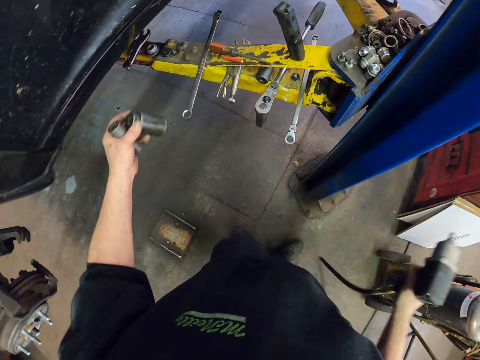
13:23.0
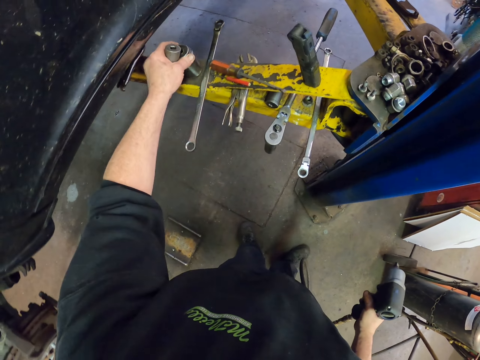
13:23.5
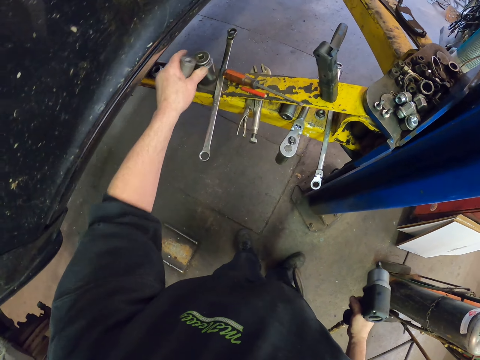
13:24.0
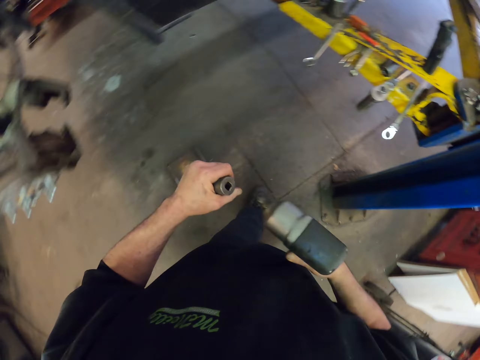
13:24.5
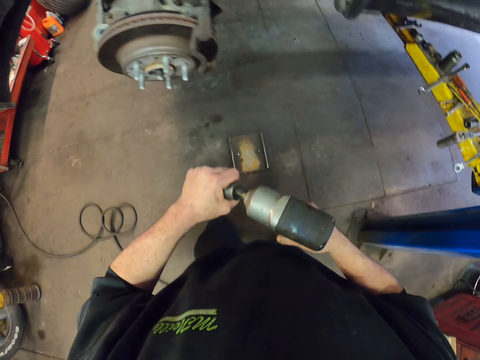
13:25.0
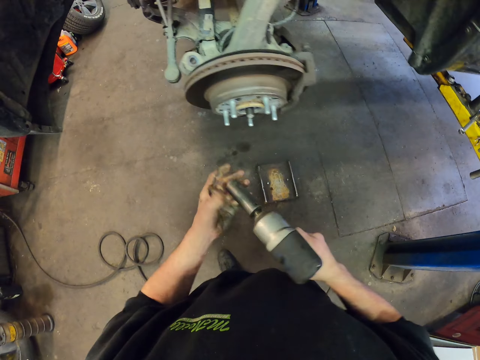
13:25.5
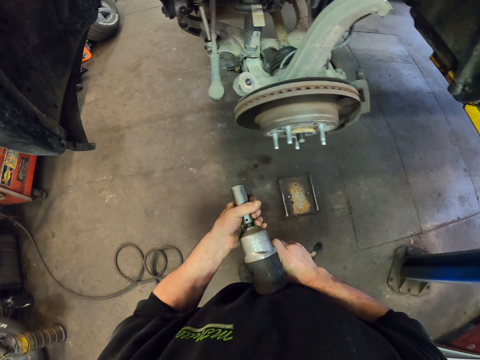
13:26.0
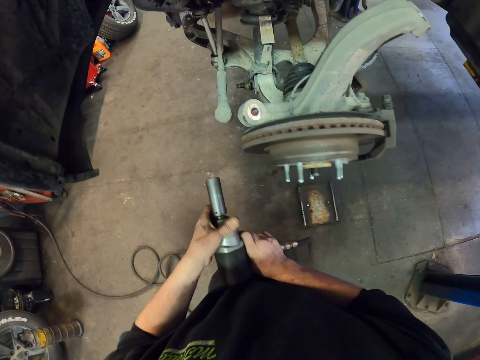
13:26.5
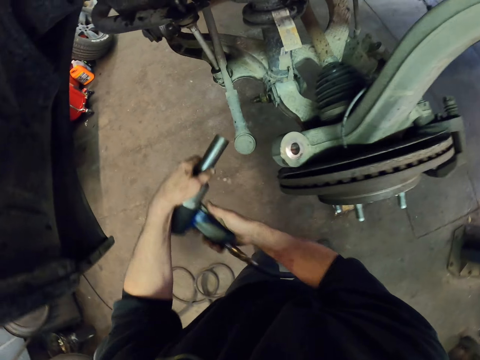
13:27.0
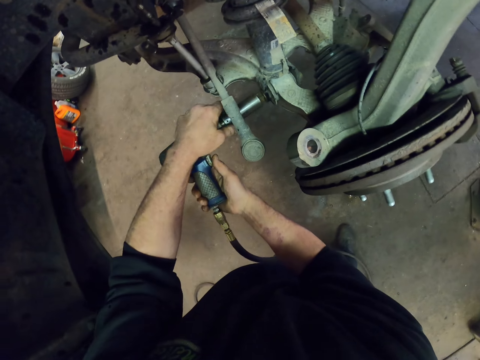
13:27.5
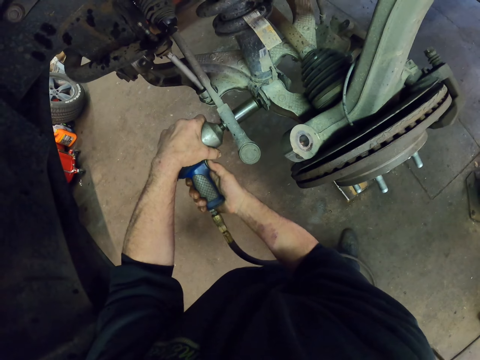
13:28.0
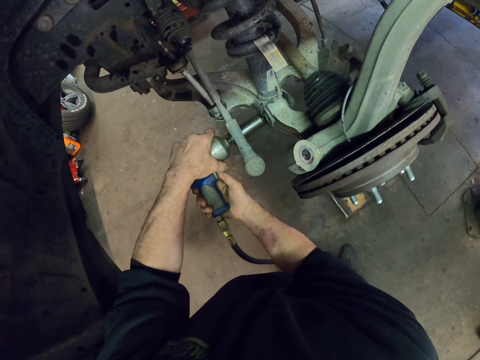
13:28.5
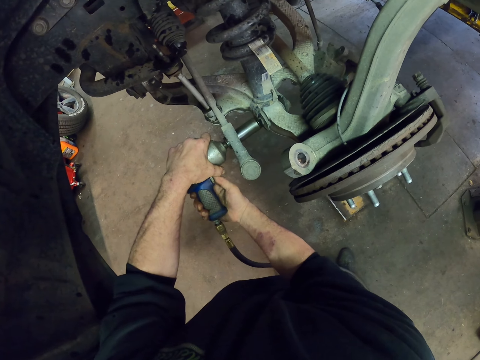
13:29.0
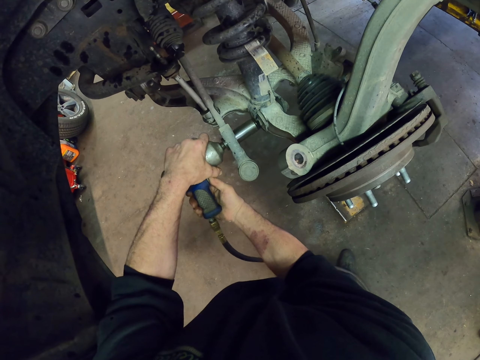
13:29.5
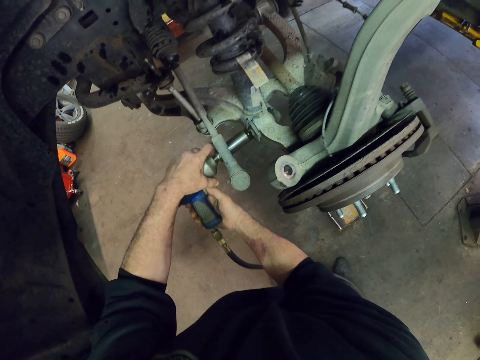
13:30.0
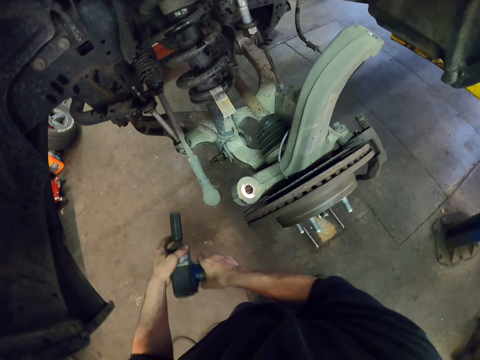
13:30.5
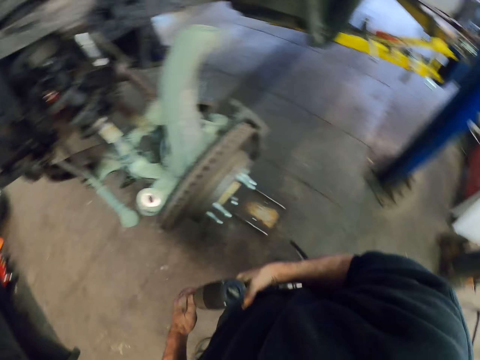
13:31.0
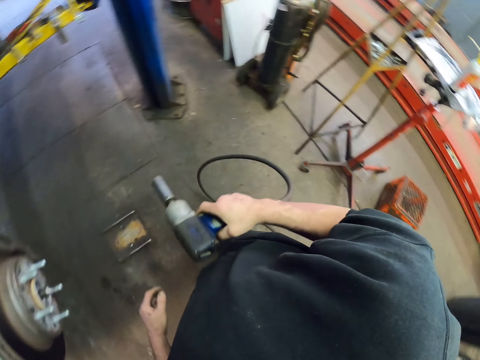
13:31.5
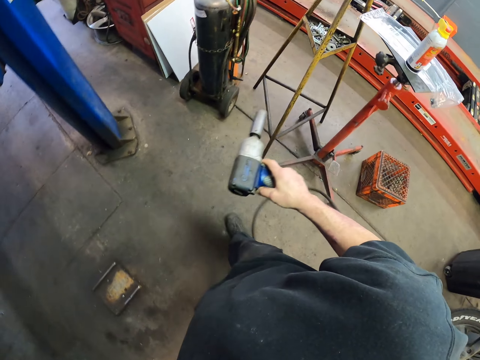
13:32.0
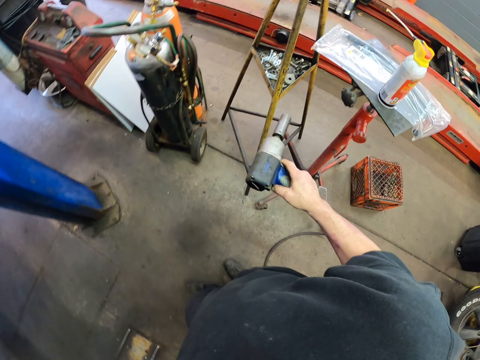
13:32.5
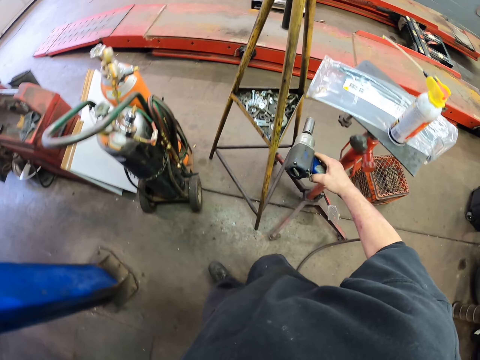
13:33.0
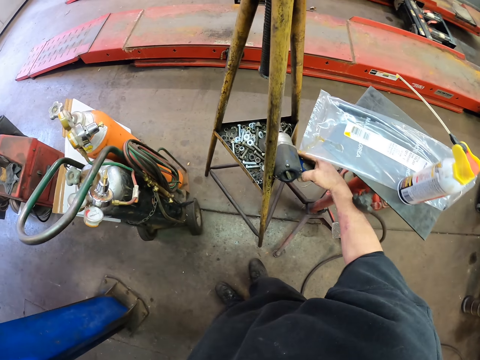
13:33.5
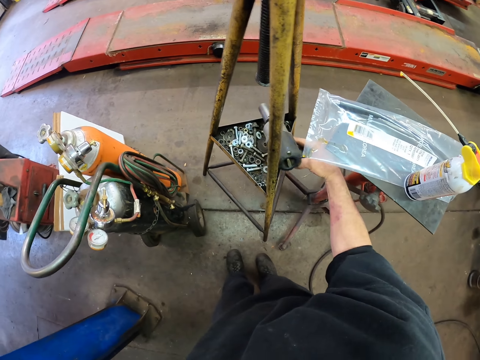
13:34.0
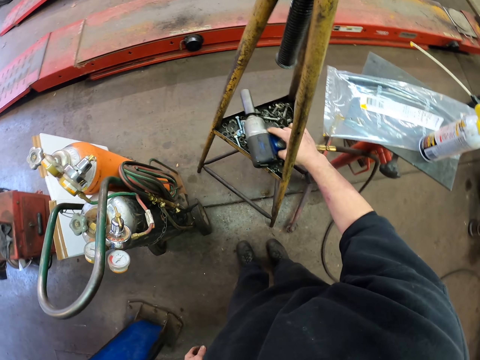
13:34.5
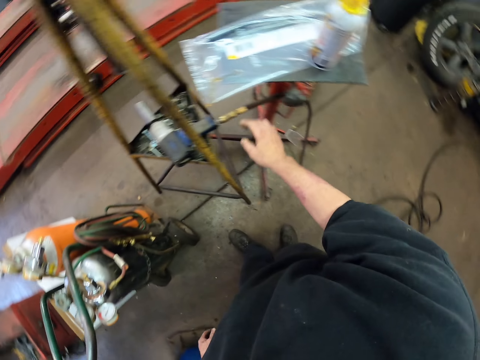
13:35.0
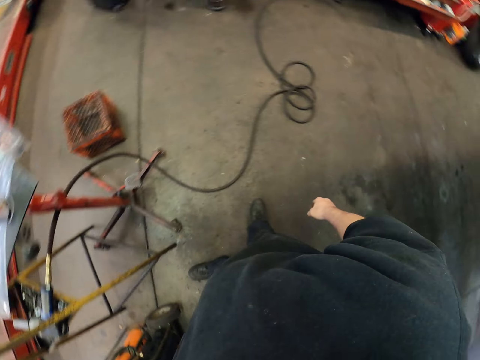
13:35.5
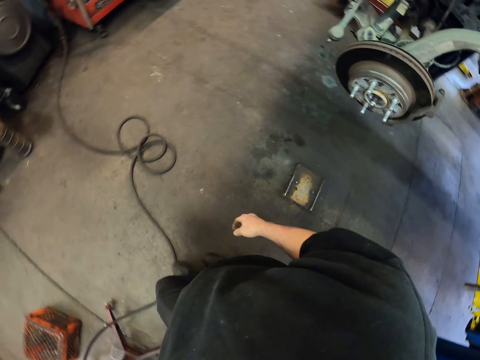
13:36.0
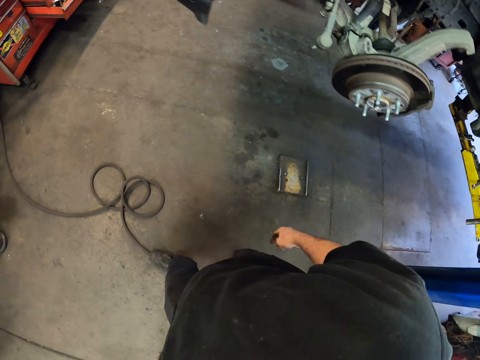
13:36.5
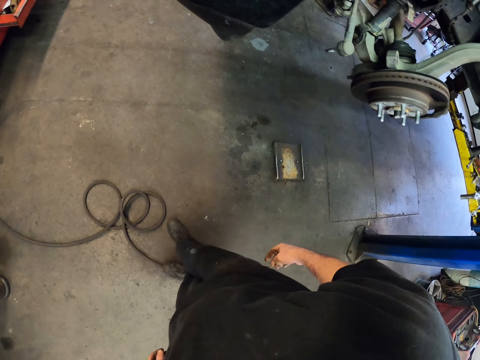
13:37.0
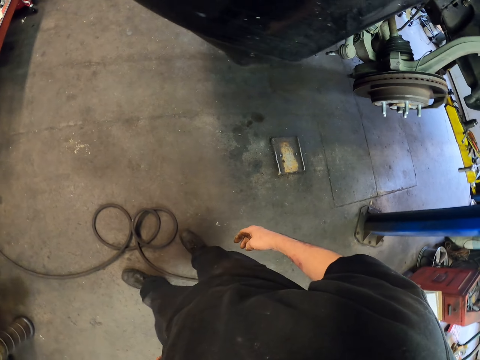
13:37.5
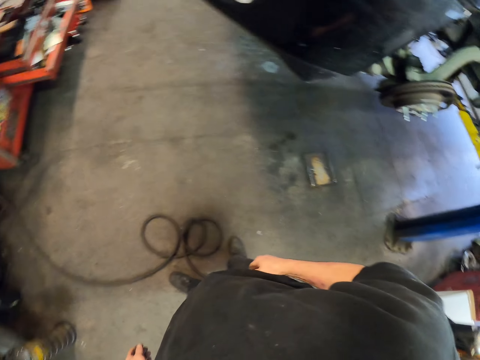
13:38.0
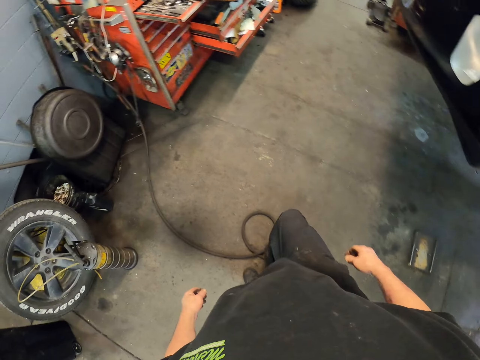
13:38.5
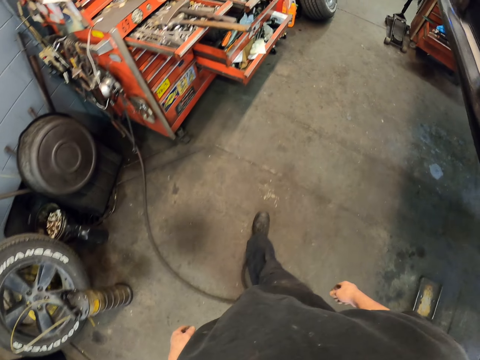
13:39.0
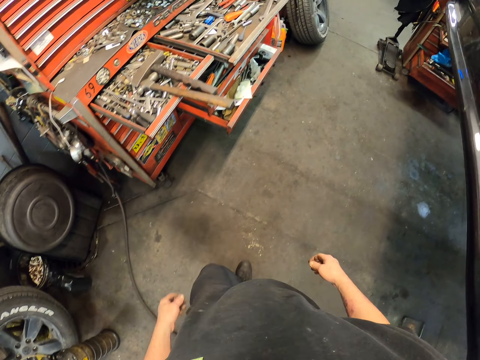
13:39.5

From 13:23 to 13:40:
The camera wearer raises the drill. They drop the socket on the car lifter. They tighten another drill socket on the drill along the car. They tighten the screw on the car with the drill. They carry the drill in the floor. They walk around the garage. They drop the drill on the stand beside. They walk to the tool bench.

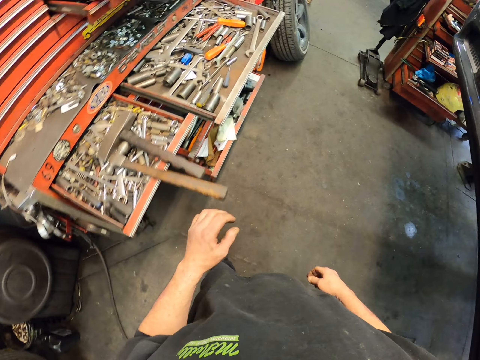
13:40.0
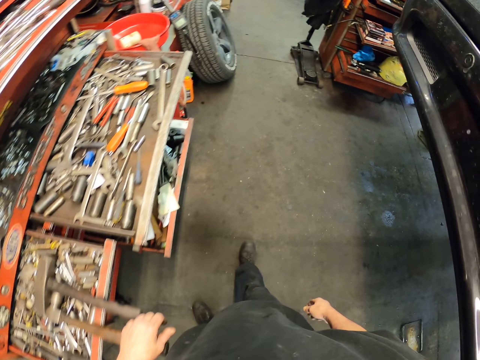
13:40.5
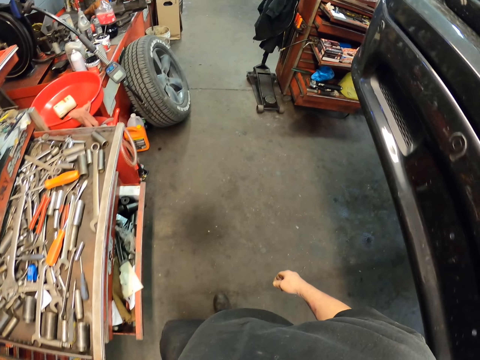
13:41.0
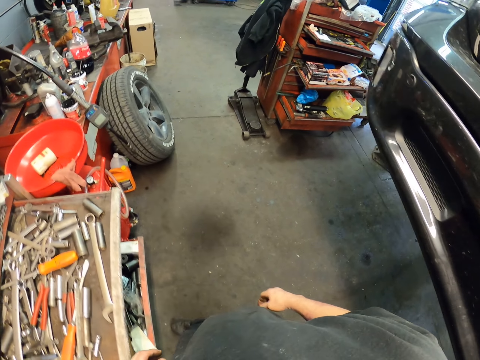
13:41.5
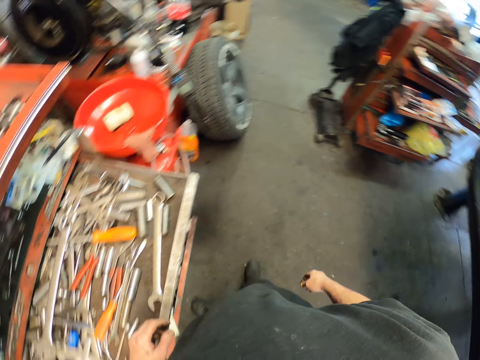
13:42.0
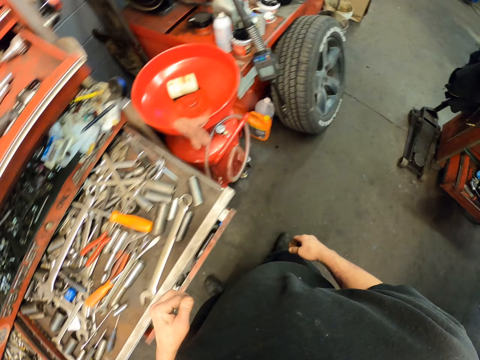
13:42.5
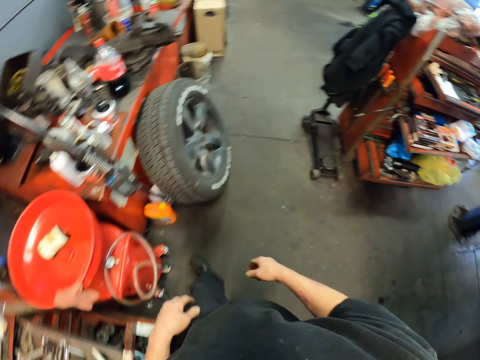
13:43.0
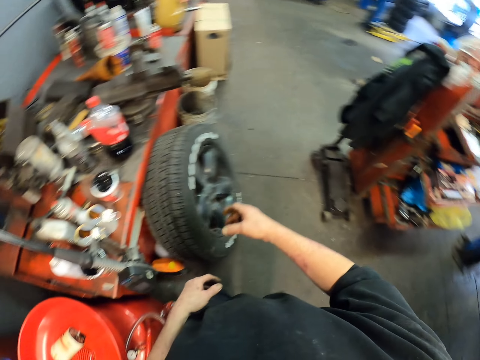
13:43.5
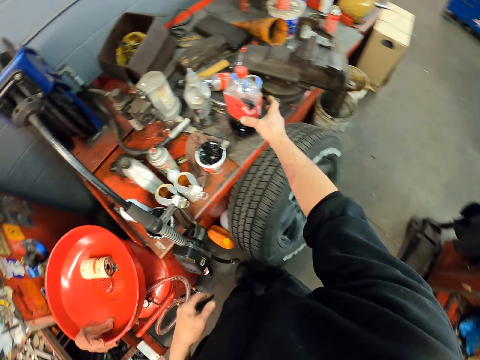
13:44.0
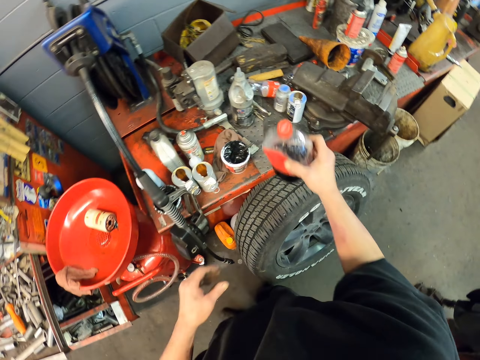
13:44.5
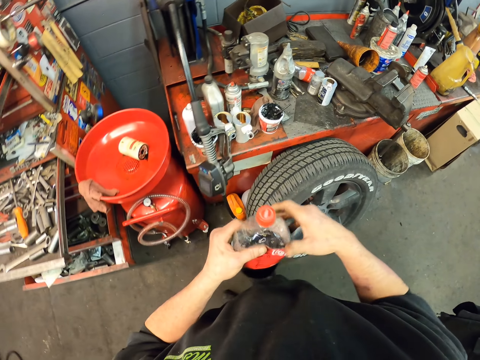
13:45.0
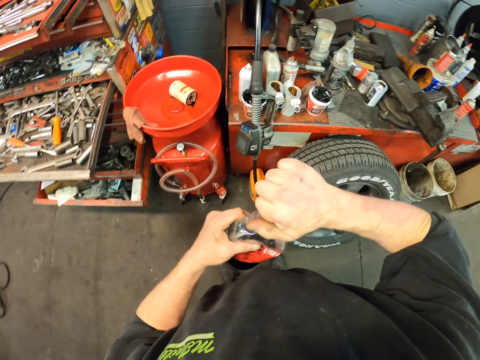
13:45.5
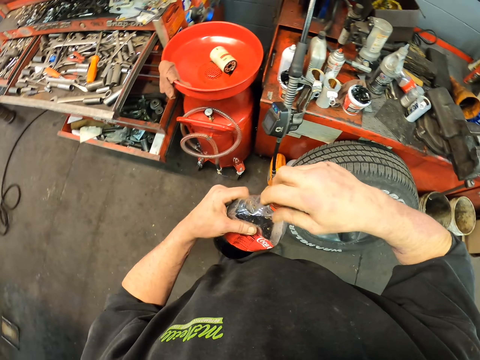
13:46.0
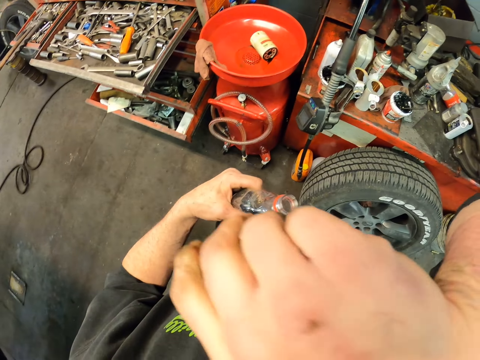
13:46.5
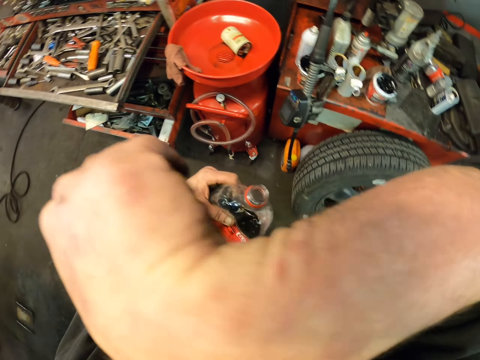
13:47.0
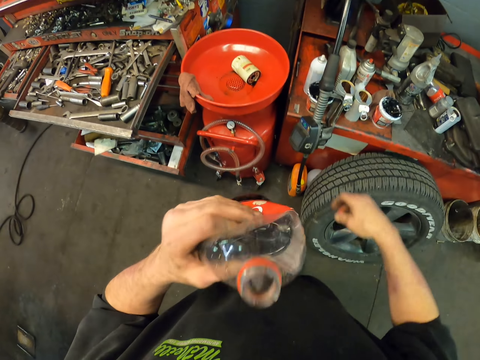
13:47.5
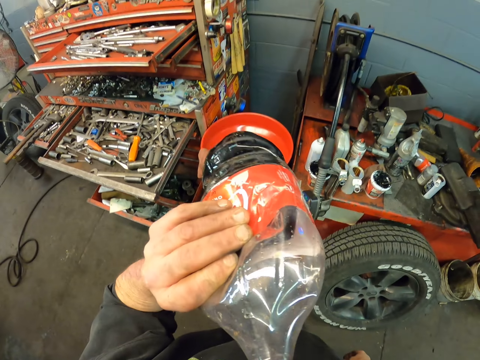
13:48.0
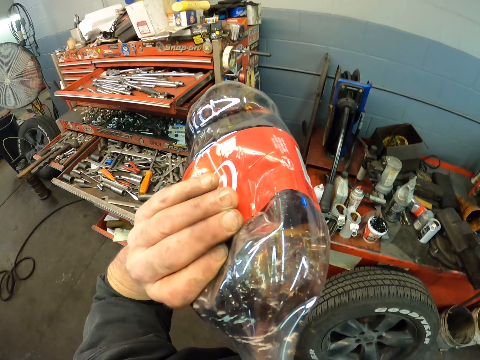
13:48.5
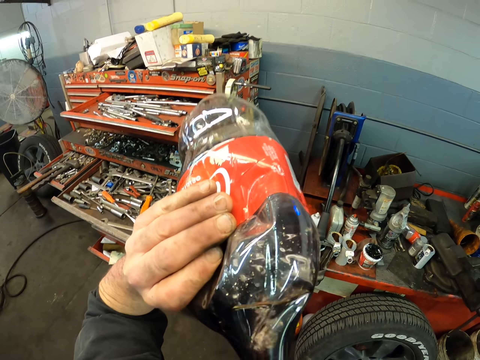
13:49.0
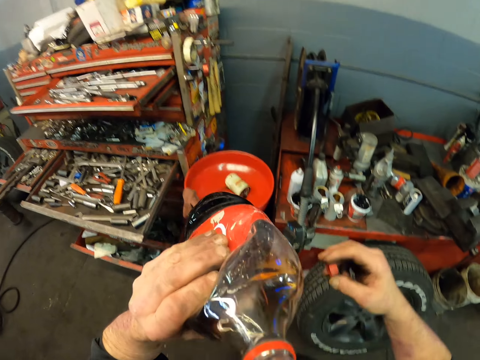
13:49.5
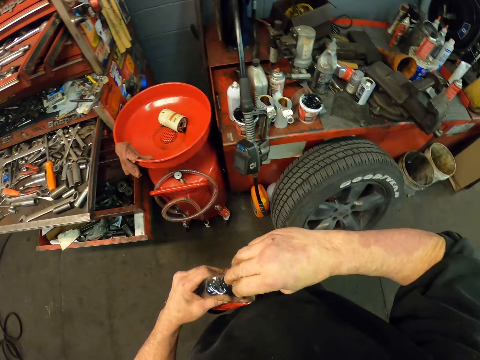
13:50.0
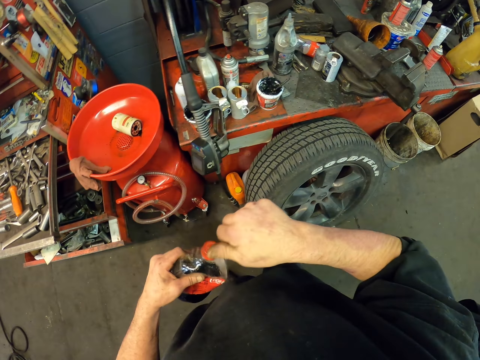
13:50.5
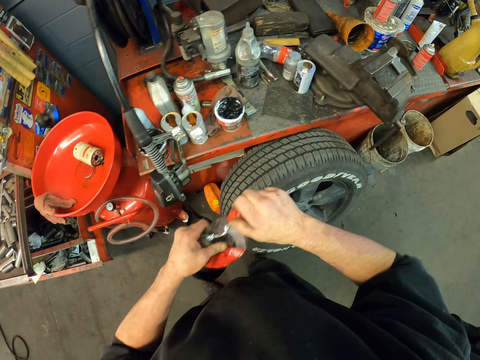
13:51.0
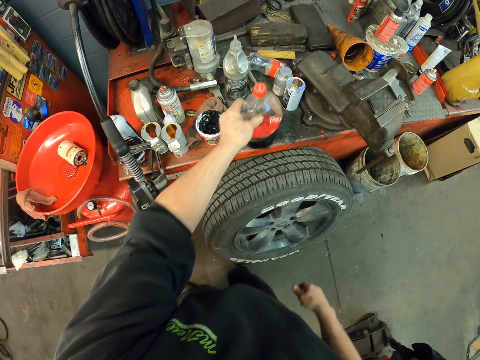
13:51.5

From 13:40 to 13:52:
The camera wearer picks up the bottle of soda from the tool bench. They hold the bottle. They shift the bottle to the left hand. They open the bottle. They wipe the hand on the face. They sip the soda. They close the bottle with a lid. They drop the bottle on the bench.
